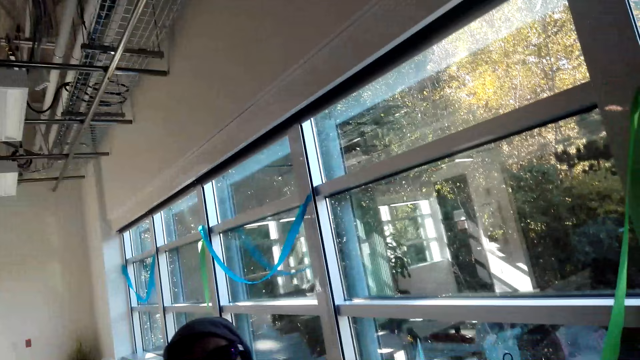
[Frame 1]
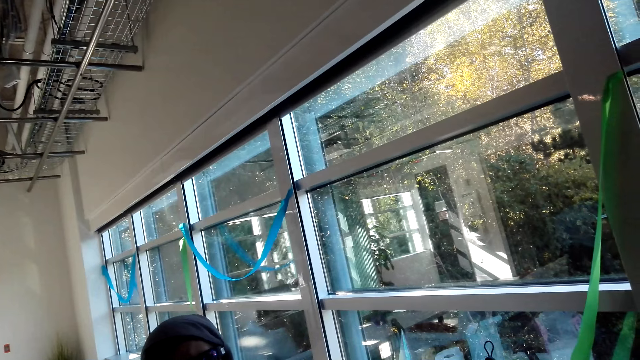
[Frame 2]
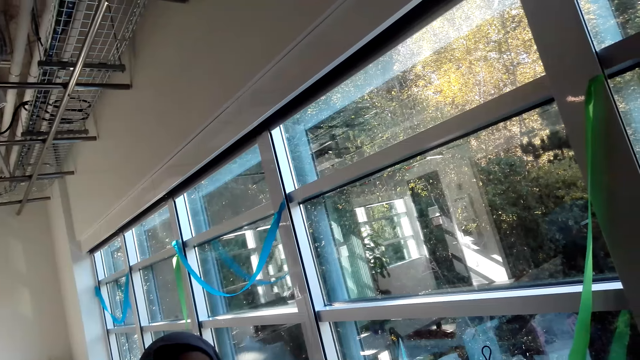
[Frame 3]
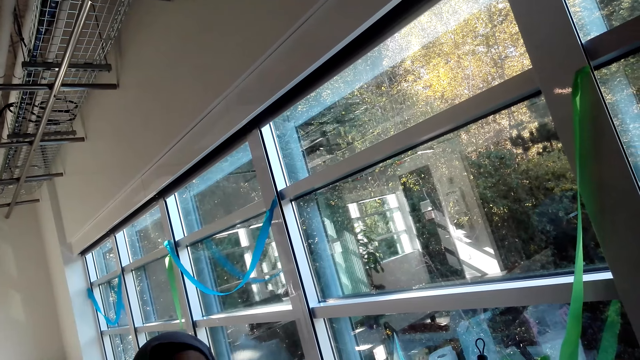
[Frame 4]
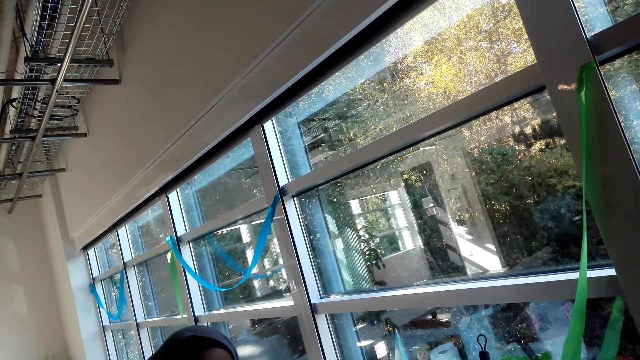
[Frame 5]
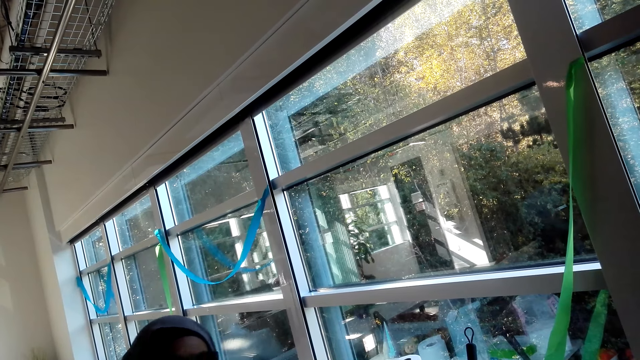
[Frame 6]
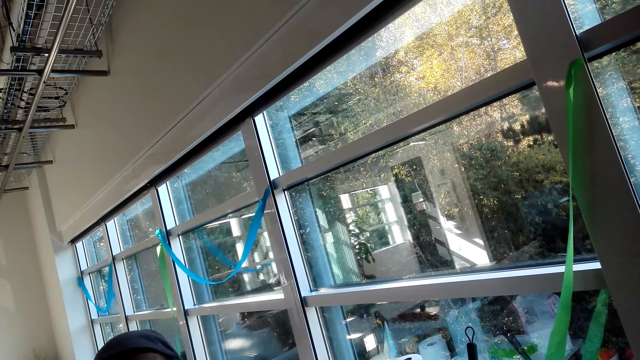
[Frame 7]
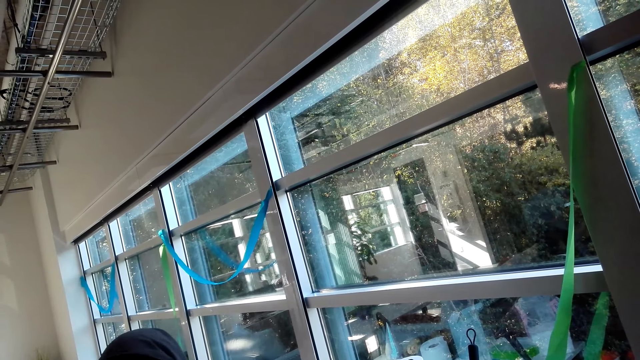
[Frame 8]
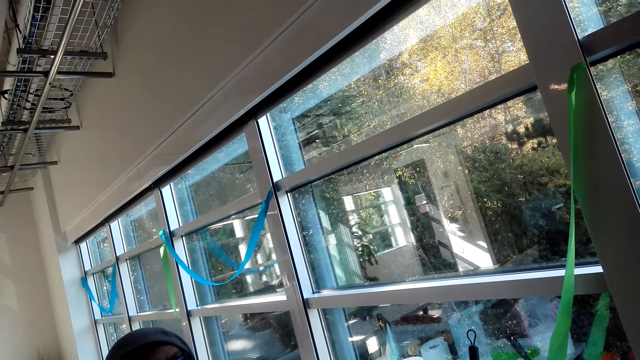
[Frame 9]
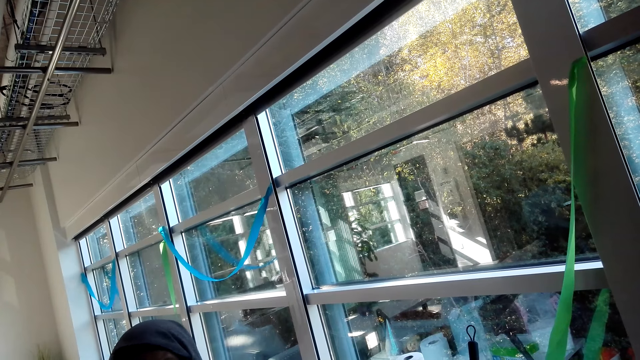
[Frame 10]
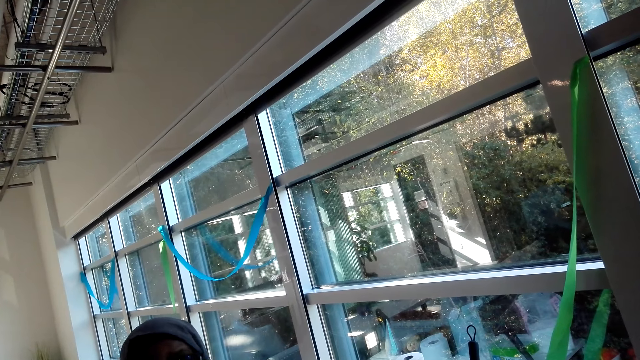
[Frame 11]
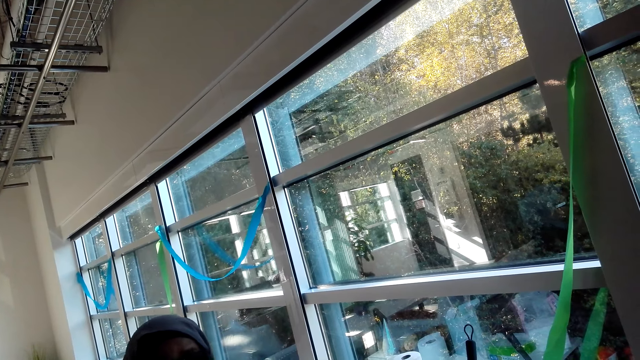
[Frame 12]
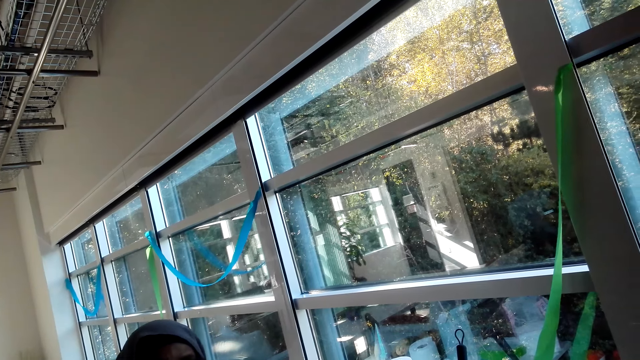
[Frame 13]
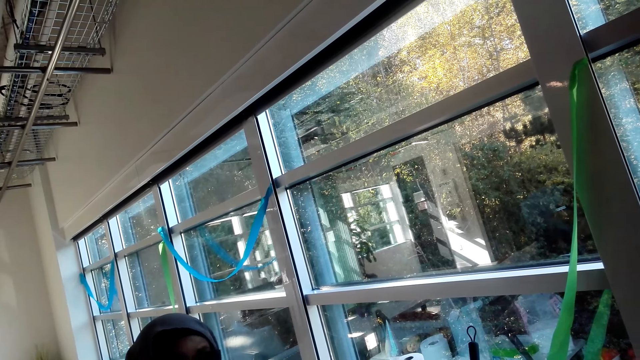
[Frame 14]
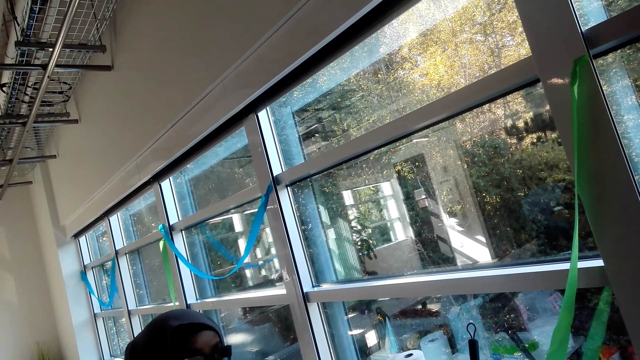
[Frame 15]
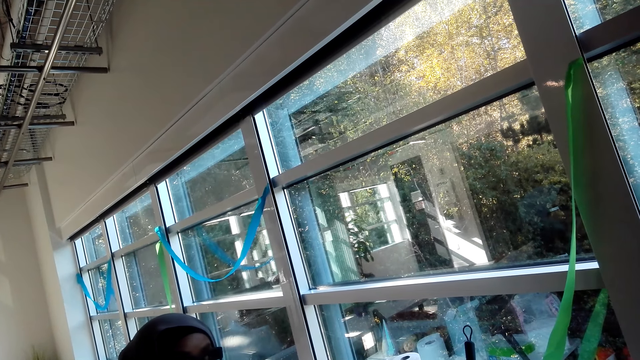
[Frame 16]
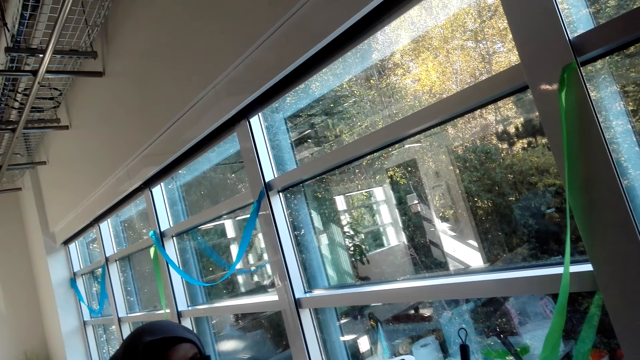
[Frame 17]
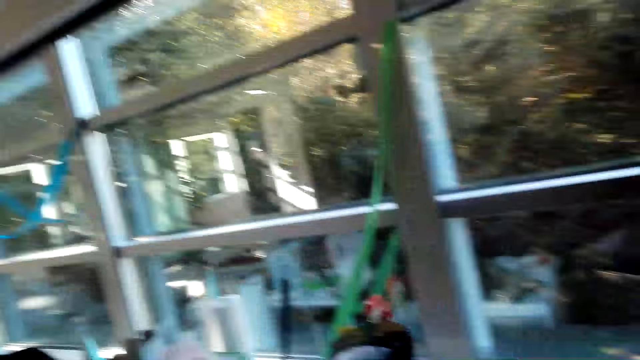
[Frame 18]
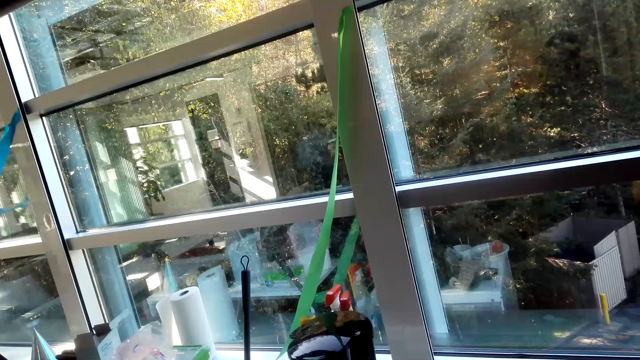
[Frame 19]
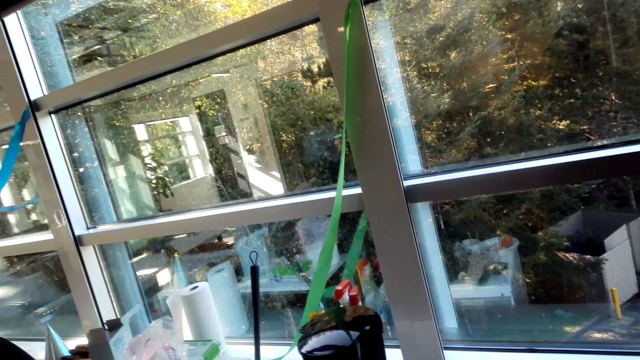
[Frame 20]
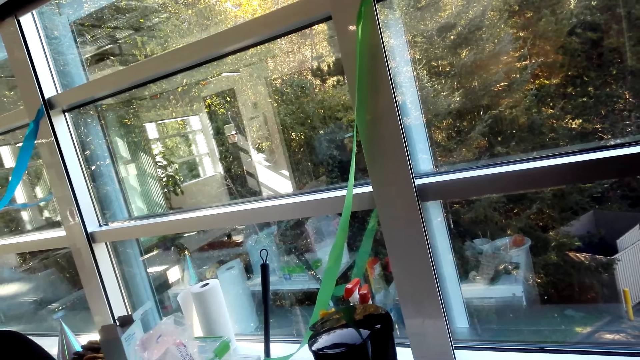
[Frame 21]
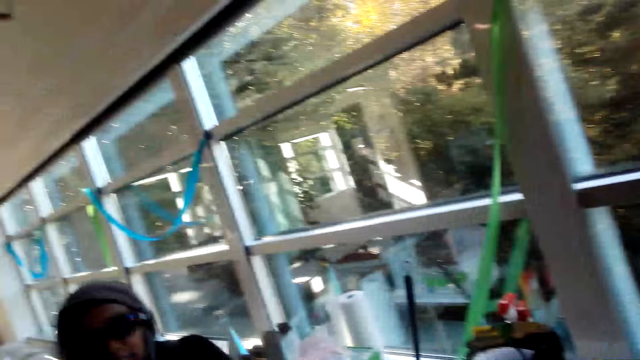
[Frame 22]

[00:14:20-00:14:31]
The camera wearer speaks to a man. A woman speaks to the camera wearer.

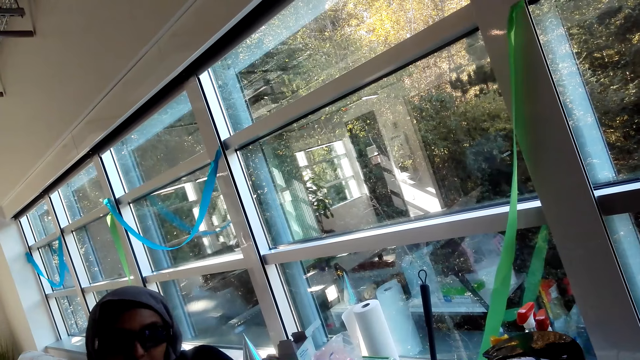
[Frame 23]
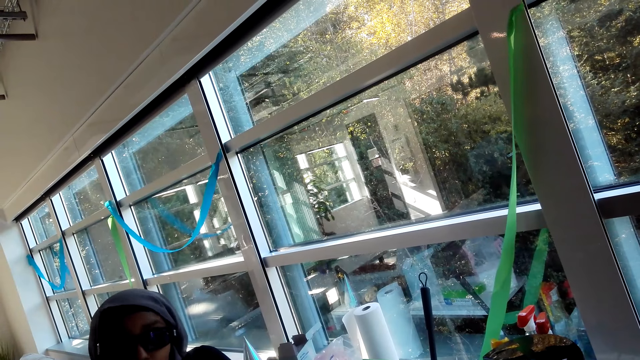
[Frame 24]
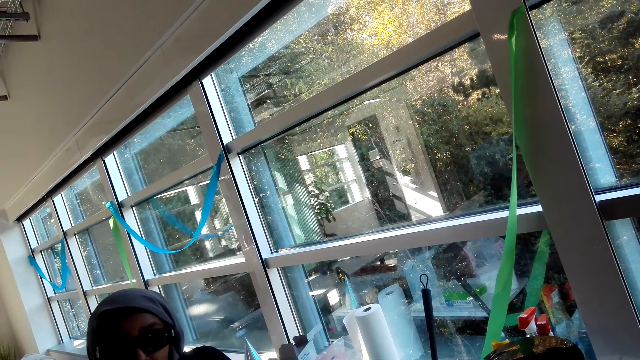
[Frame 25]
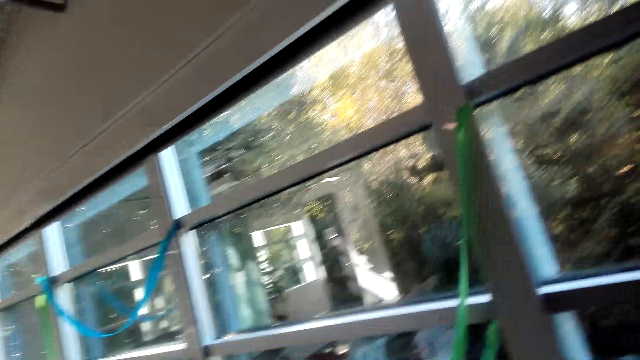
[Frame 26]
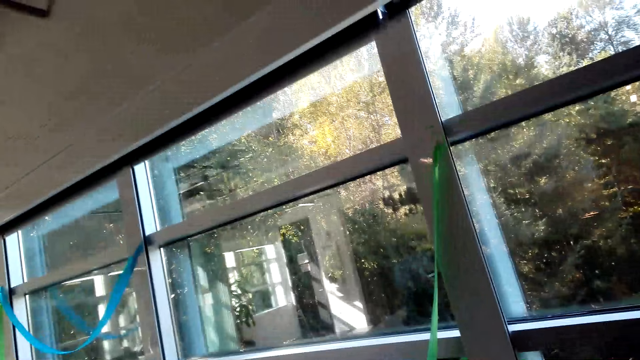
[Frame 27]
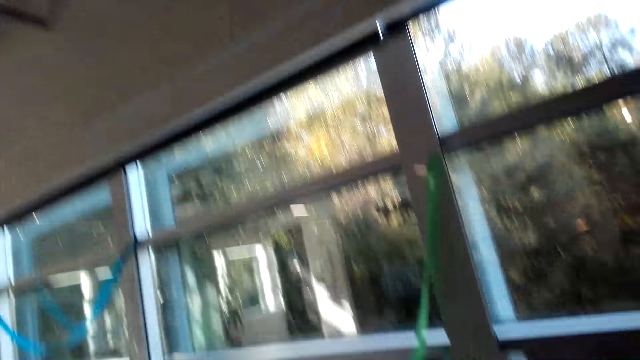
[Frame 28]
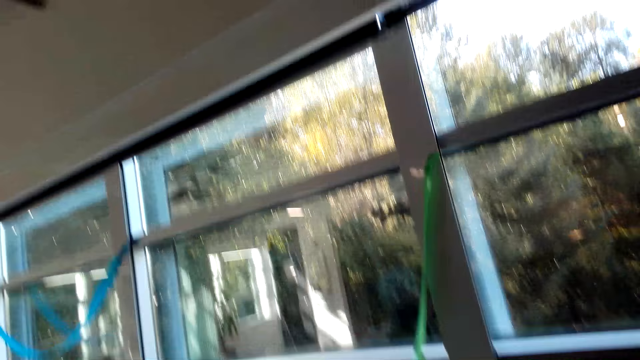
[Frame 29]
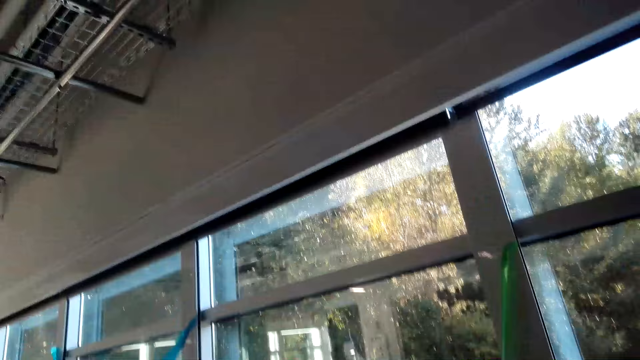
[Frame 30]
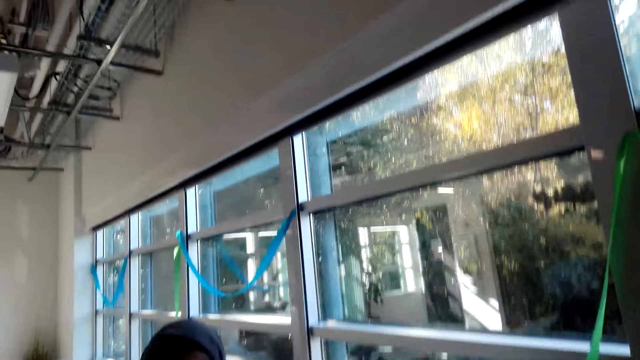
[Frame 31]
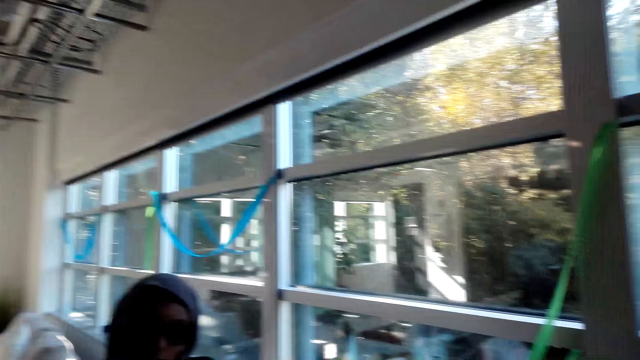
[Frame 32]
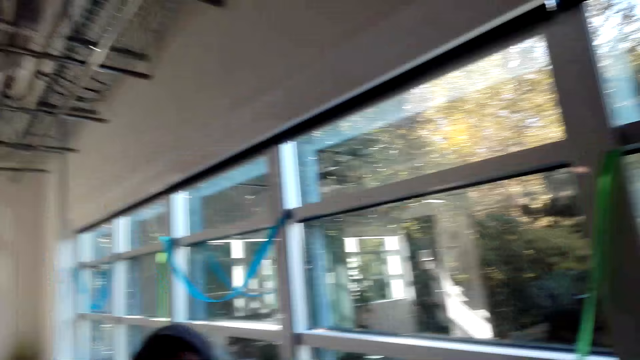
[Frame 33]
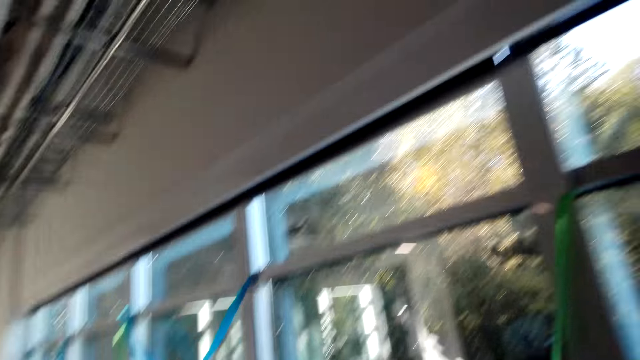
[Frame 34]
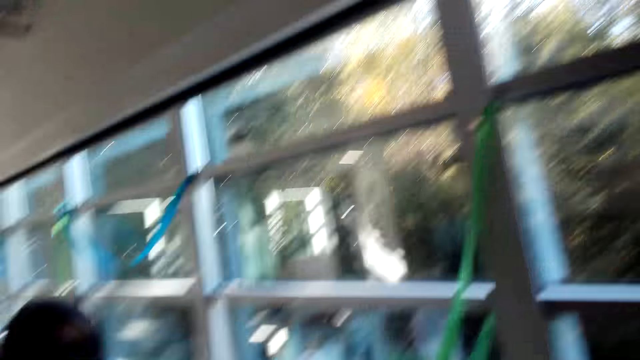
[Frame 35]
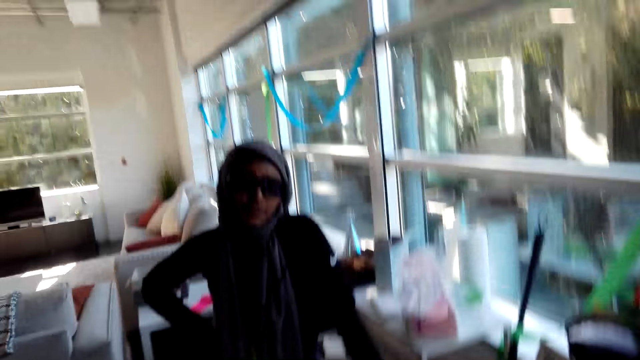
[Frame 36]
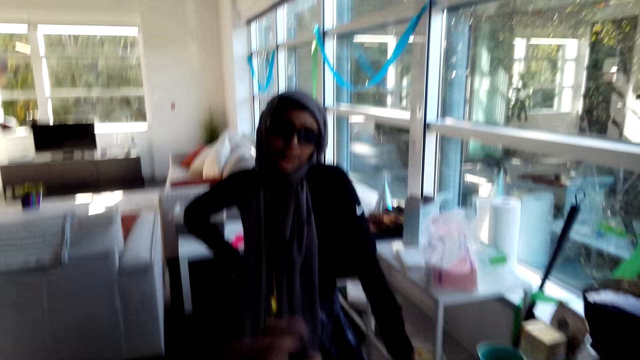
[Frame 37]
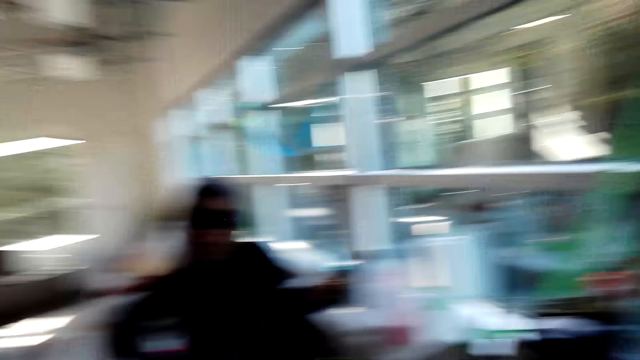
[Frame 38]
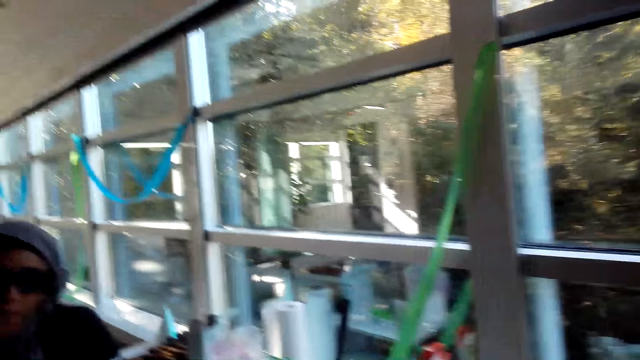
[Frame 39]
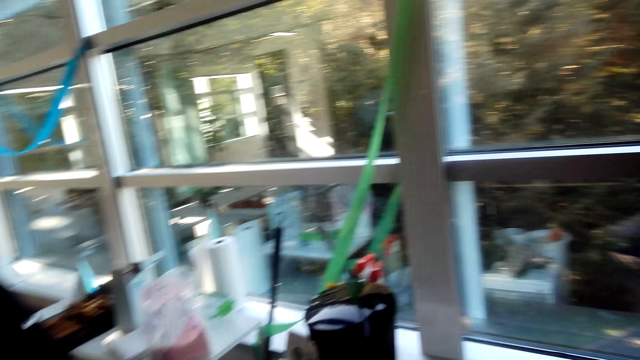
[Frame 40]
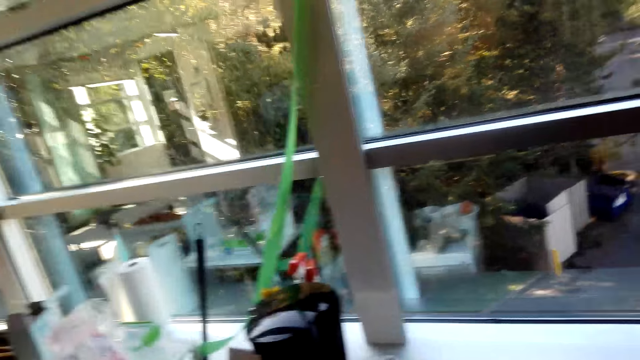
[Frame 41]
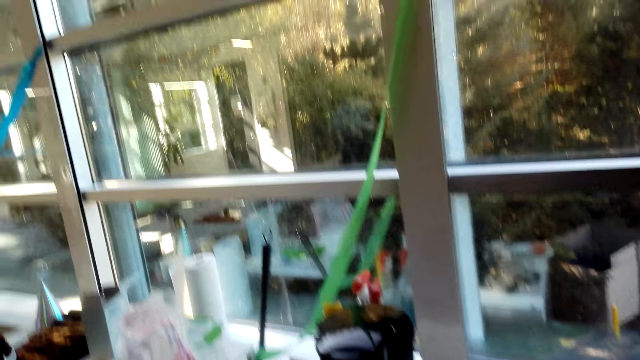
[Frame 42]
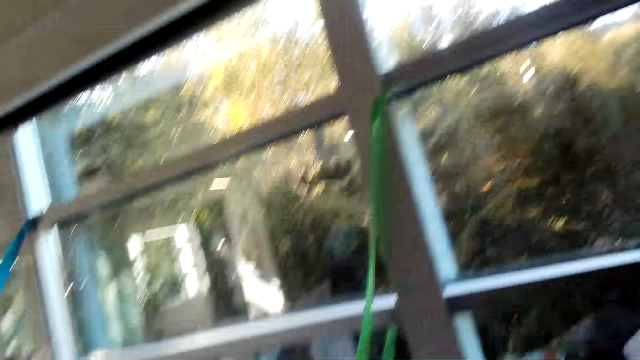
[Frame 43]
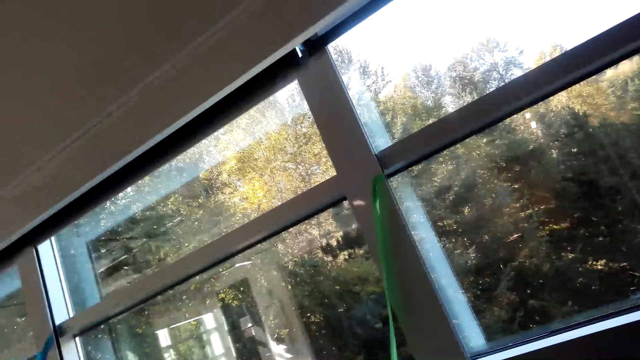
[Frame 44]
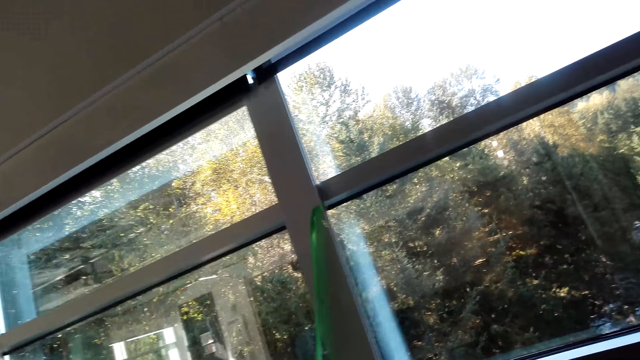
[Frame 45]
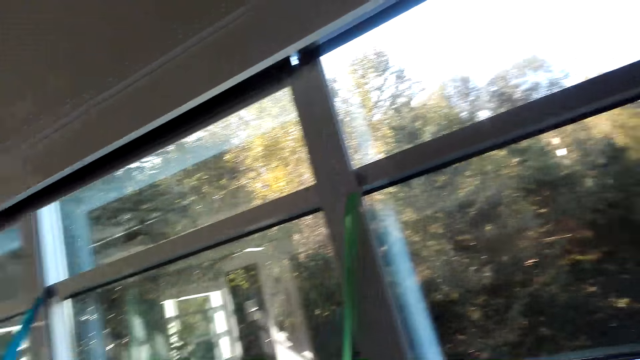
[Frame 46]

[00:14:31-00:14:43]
The camera wearer speaks to a man. A woman speaks to the camera wearer. The camera wearer speaks to the man.
